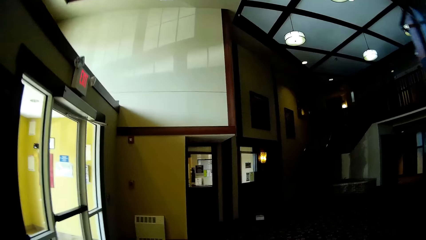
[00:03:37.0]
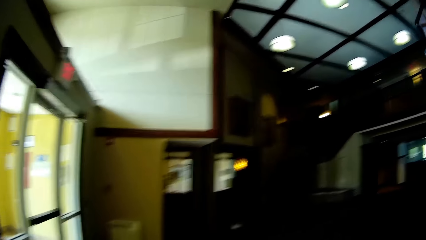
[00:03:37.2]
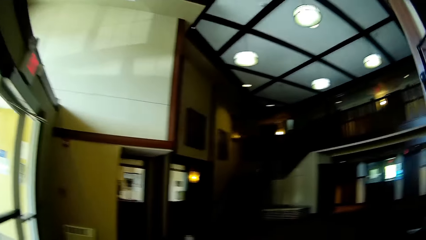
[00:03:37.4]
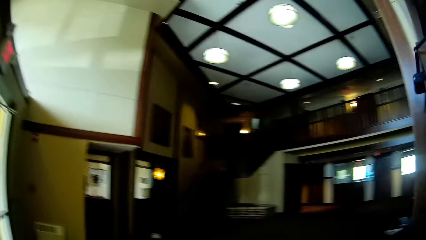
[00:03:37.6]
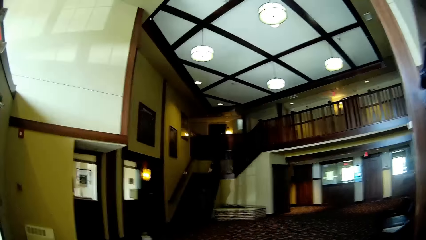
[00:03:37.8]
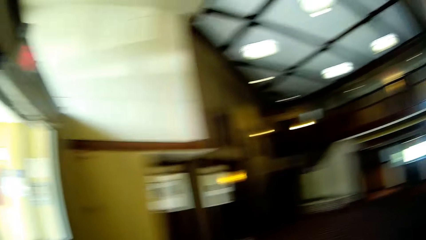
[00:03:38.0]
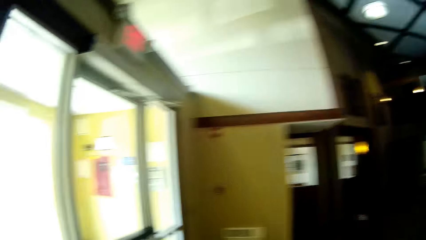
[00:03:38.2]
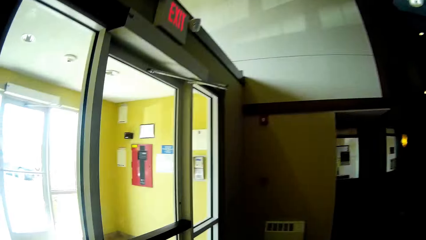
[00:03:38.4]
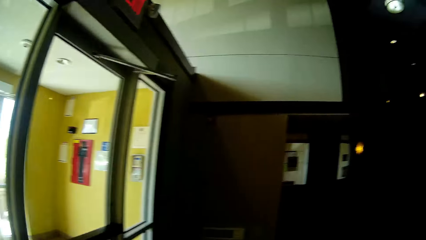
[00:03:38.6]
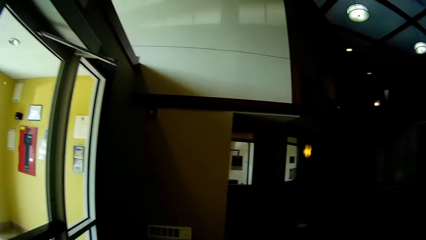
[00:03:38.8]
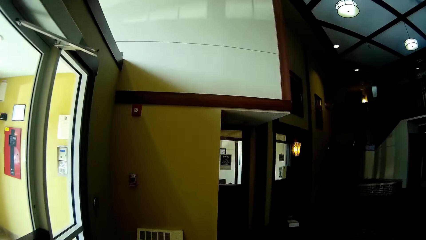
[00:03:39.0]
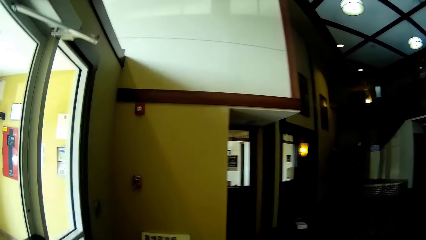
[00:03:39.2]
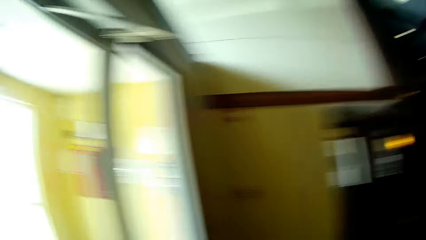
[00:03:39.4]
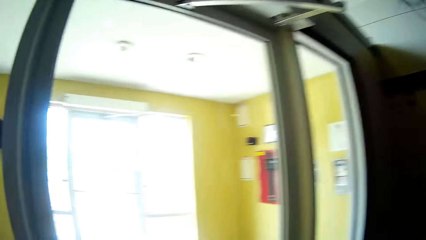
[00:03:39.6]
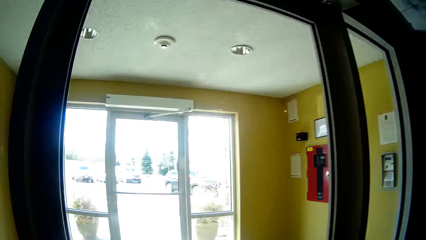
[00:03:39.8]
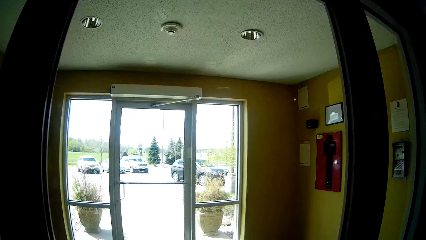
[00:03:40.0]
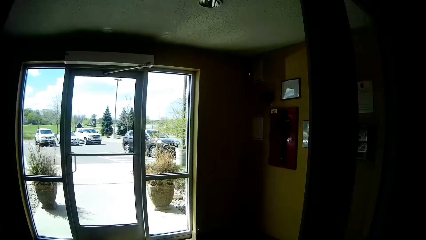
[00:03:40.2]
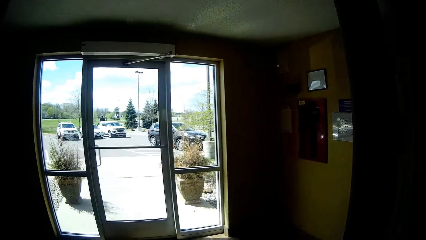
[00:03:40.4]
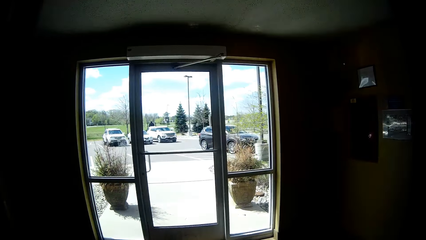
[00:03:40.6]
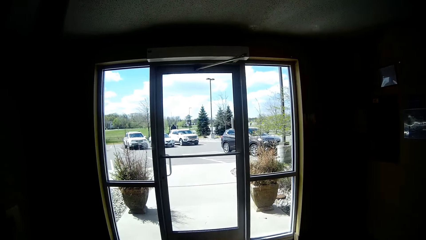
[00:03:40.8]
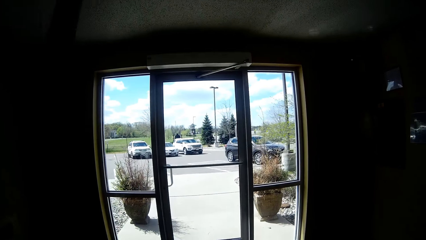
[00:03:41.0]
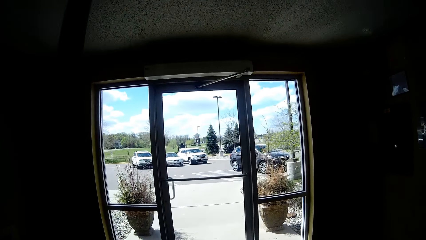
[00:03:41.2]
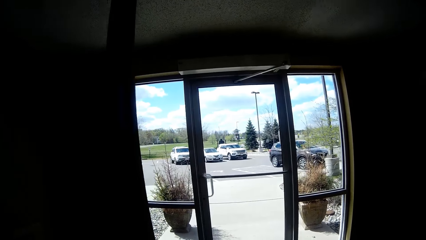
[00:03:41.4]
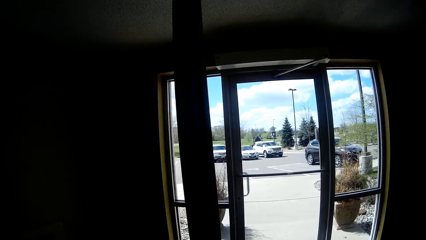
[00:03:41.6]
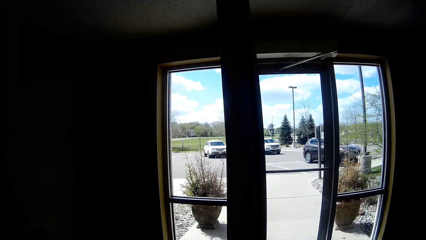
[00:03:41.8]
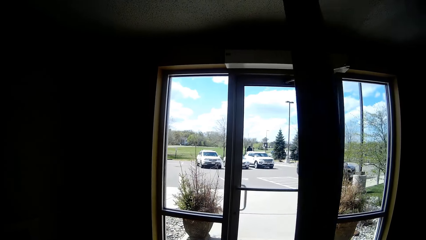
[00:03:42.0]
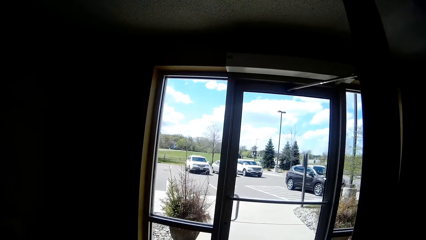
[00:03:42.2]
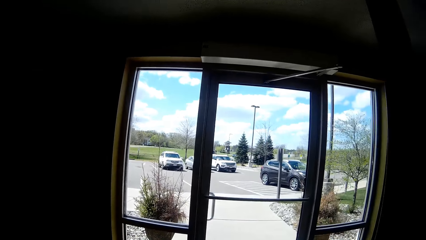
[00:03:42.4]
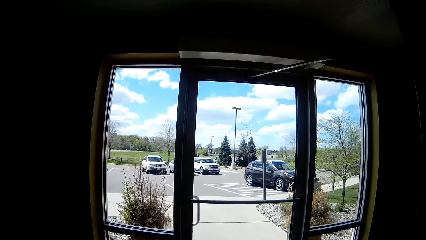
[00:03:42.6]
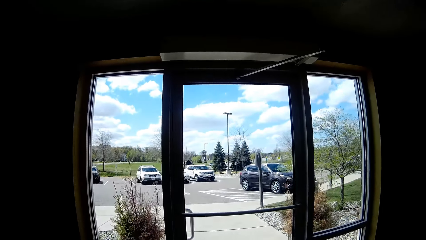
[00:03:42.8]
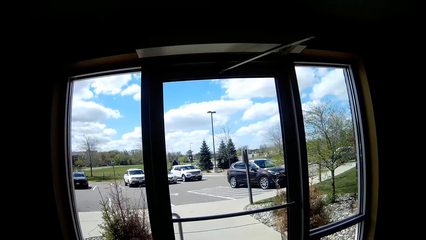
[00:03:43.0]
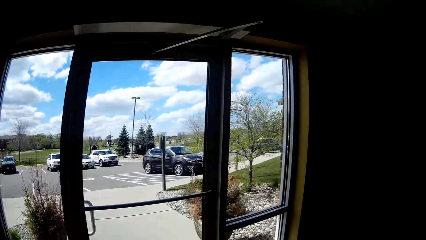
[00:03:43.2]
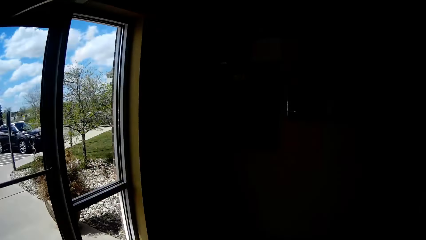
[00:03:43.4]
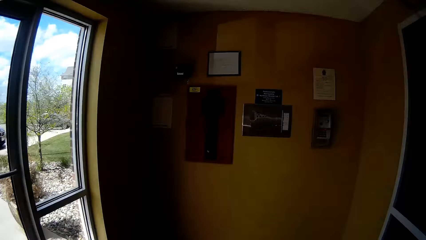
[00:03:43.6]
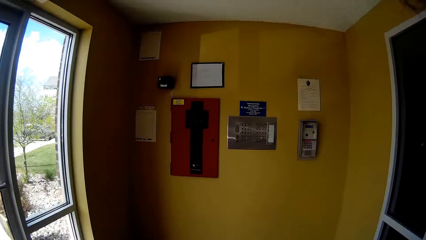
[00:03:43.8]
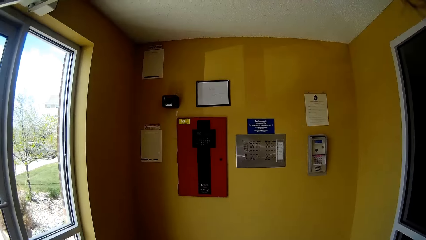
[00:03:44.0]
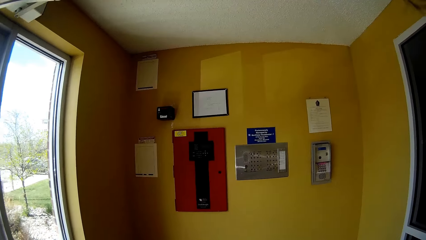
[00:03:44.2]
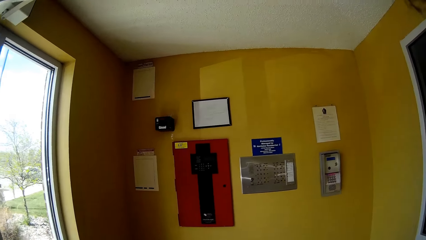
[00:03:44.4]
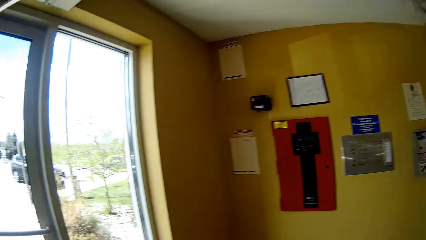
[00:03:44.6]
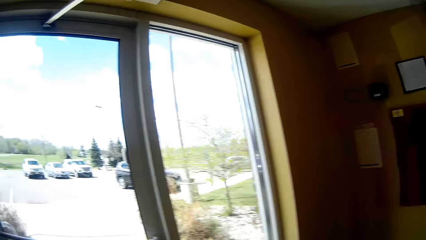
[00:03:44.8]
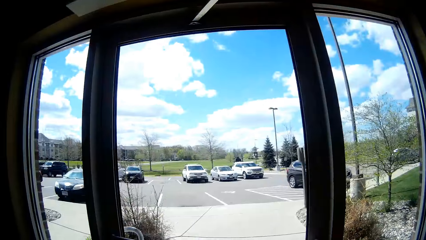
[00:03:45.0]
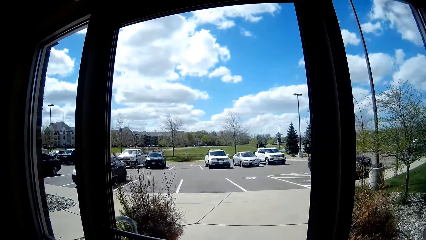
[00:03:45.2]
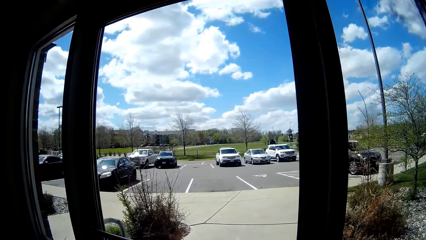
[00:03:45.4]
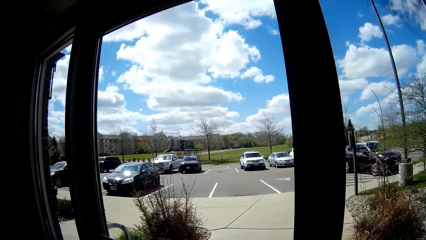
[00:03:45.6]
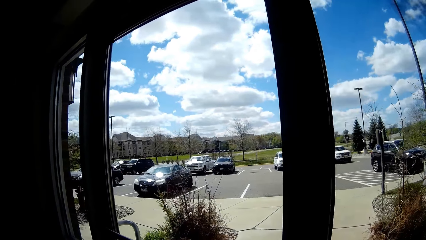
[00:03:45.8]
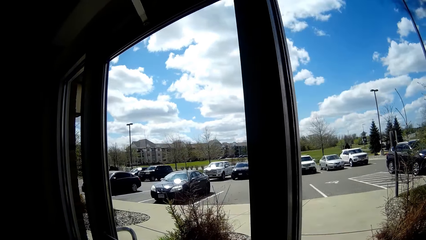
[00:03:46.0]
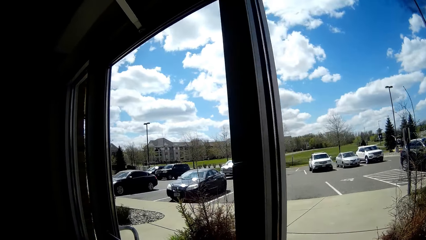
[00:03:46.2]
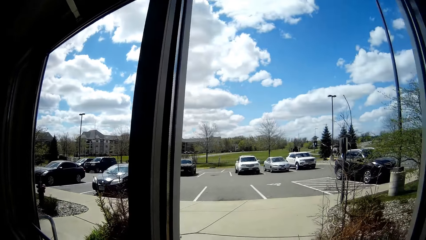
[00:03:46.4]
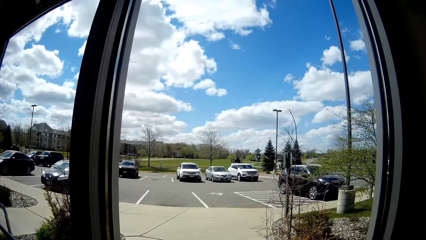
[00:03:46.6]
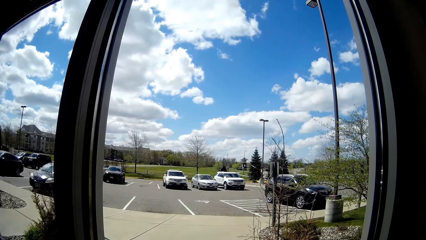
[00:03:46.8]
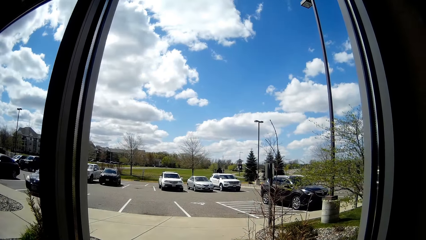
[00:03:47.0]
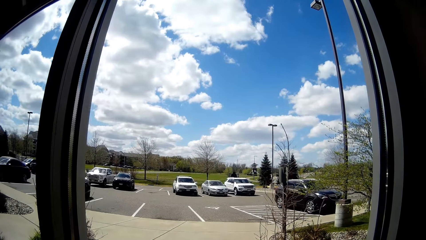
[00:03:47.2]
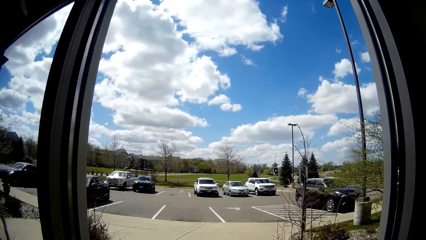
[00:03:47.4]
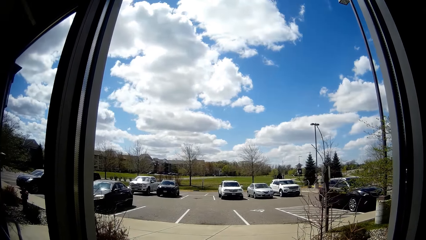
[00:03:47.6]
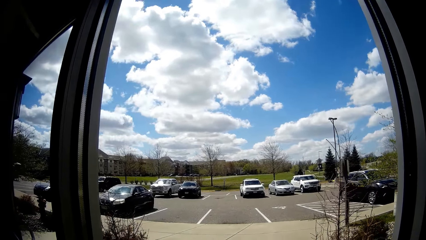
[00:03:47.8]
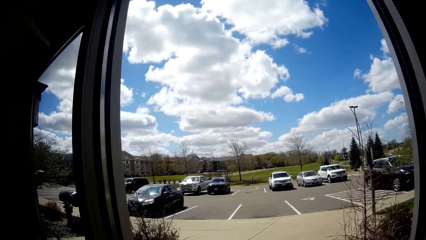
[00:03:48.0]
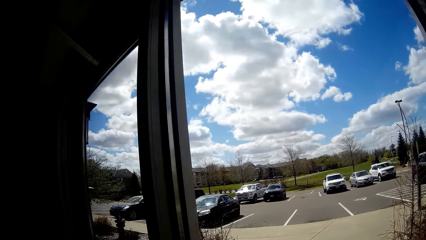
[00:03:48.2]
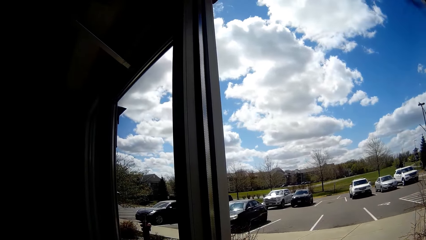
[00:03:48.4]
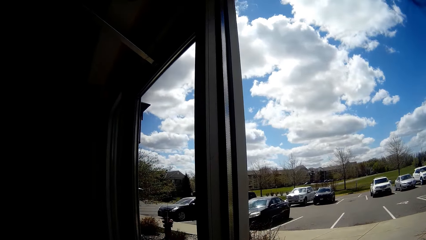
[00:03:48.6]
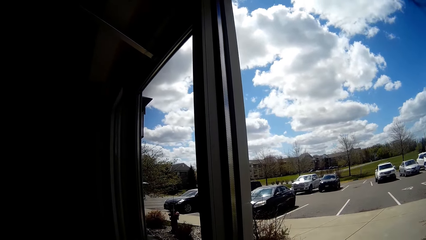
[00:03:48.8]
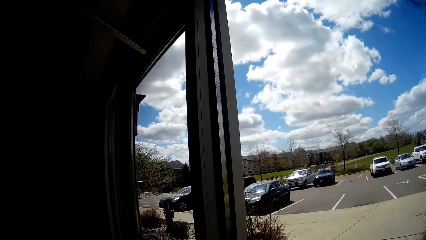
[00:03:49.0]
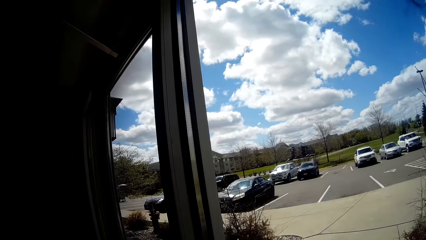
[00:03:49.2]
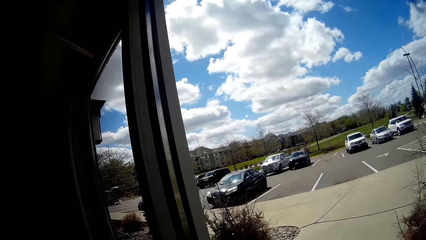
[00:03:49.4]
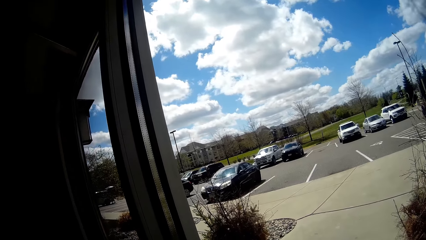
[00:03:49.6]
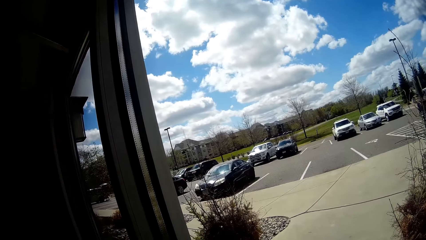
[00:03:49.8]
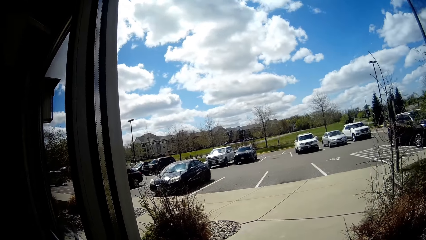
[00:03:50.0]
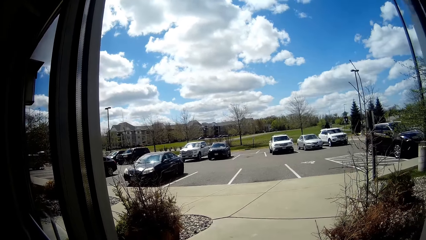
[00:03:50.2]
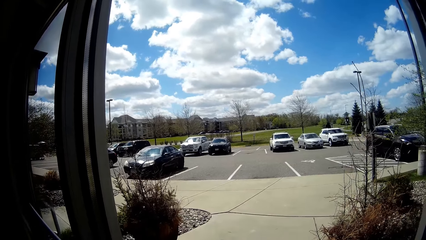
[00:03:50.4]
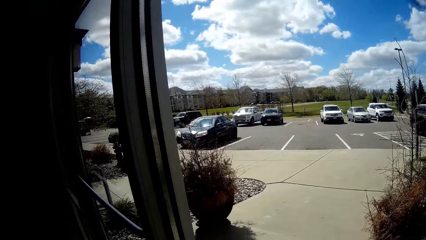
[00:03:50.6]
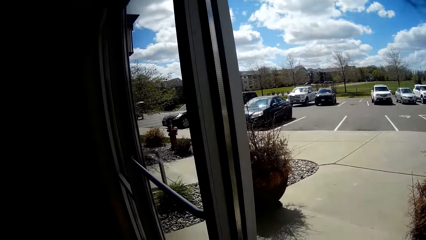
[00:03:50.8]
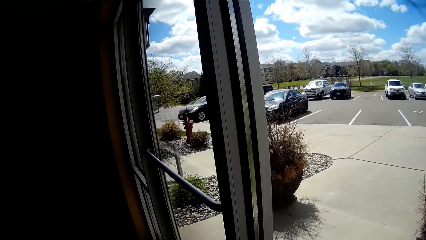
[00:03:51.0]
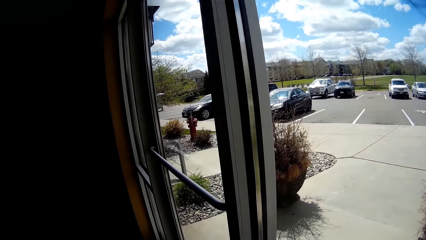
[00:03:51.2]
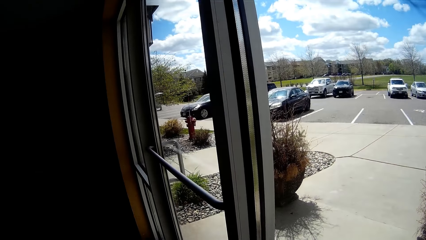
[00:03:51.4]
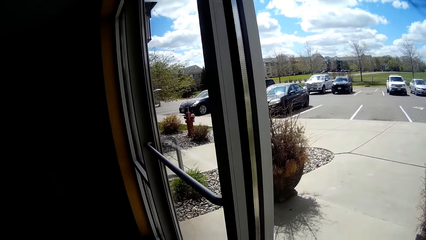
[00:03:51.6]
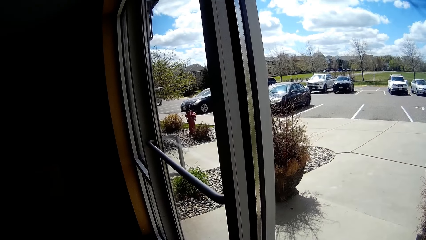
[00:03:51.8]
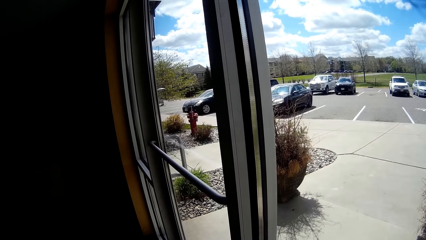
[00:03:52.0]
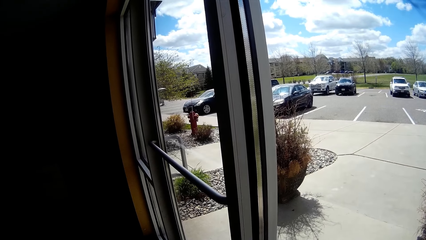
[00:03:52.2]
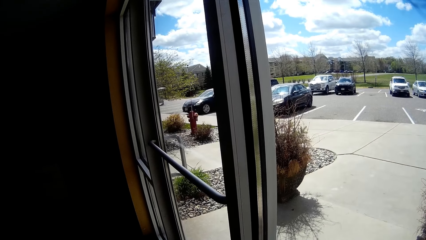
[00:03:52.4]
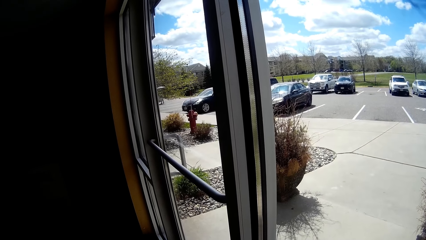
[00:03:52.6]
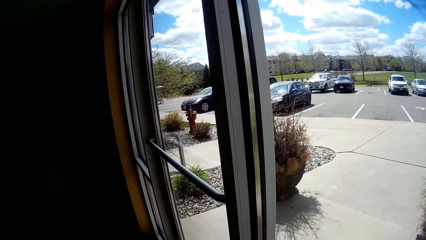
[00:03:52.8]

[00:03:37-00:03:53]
The camera wearer opens a door with her right hand. She closes the door. She looks around.
